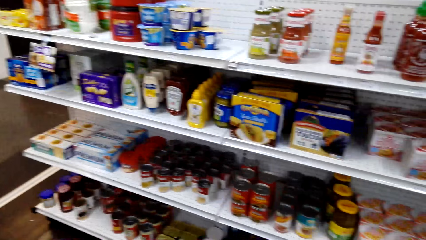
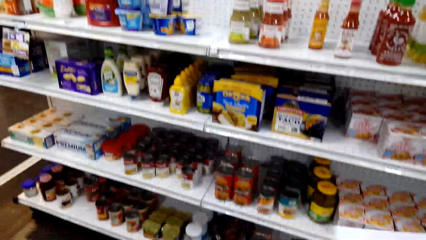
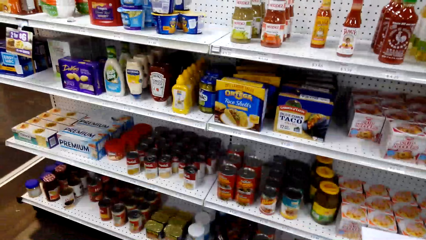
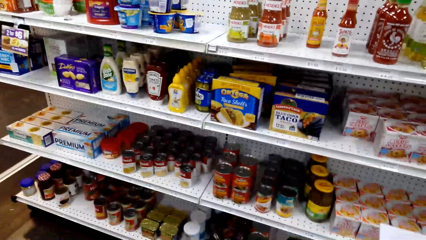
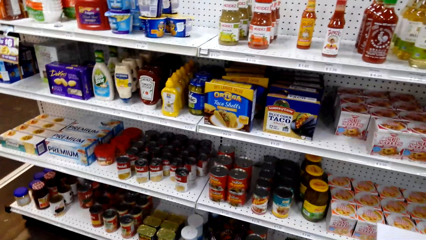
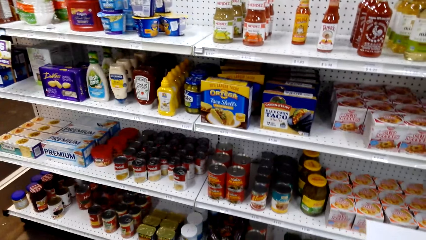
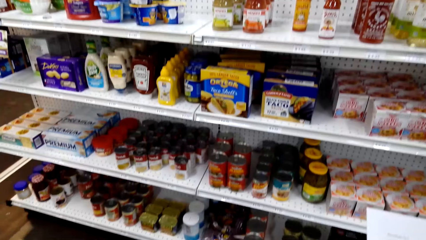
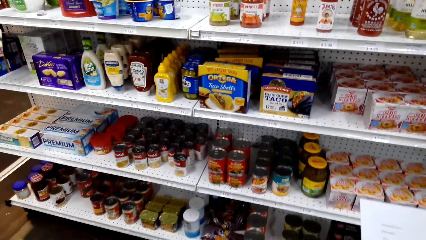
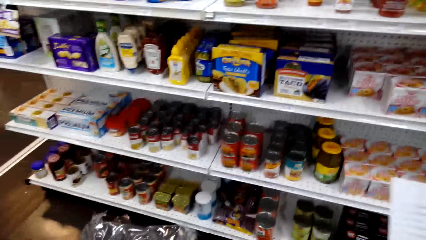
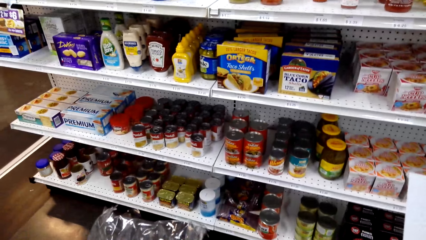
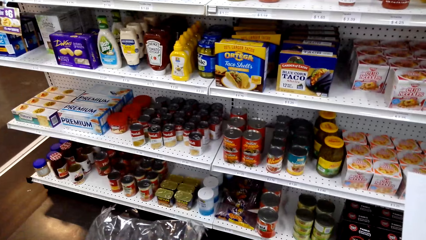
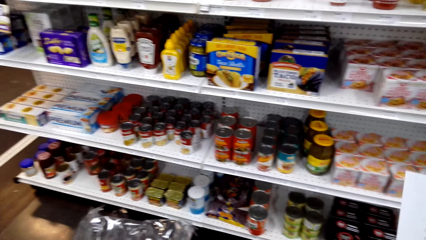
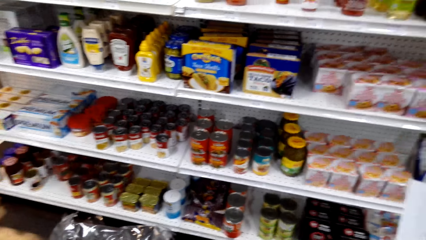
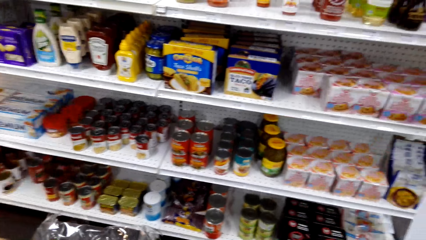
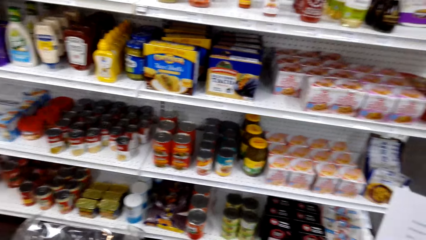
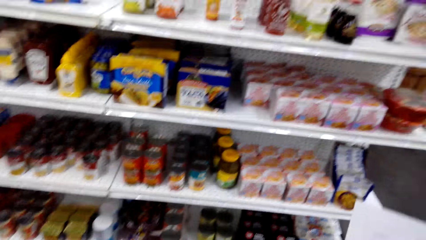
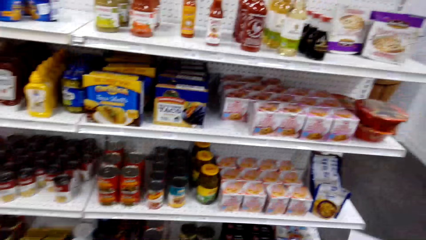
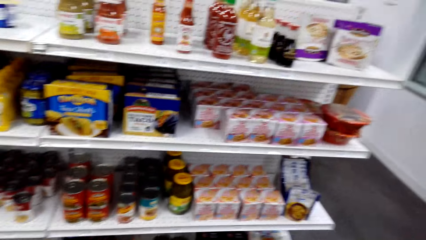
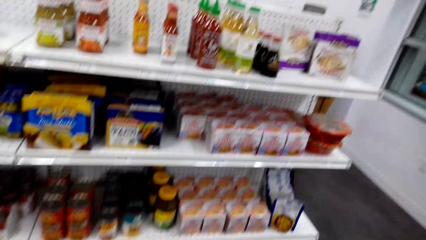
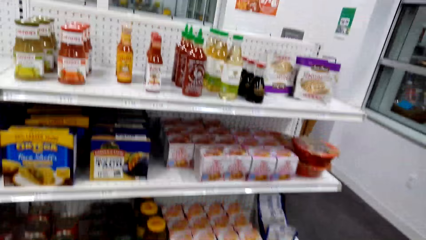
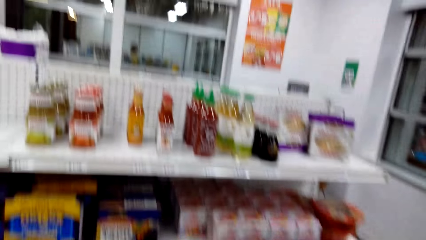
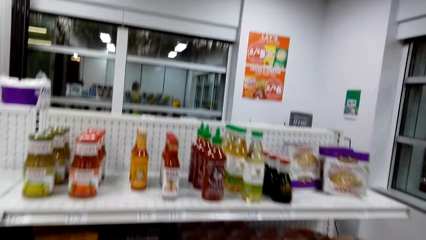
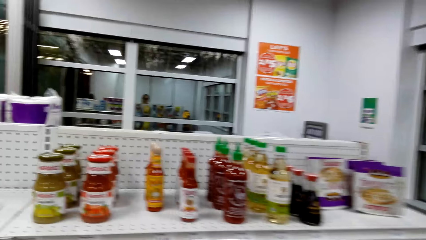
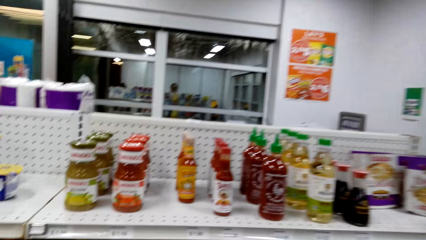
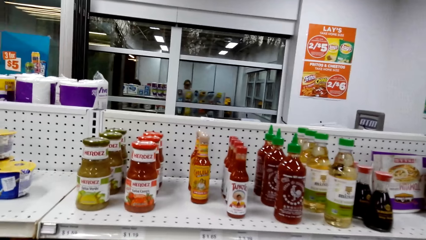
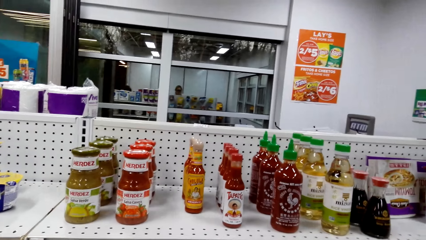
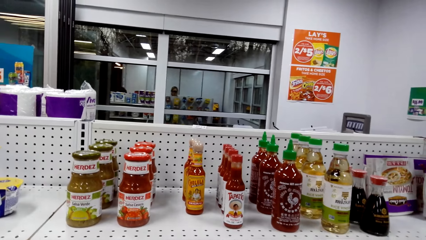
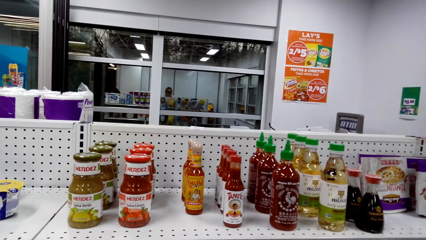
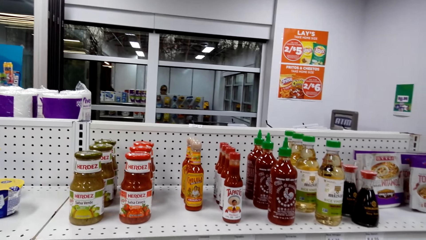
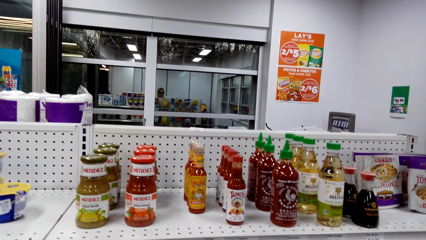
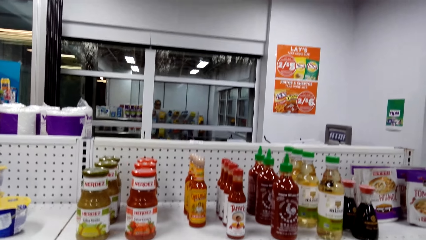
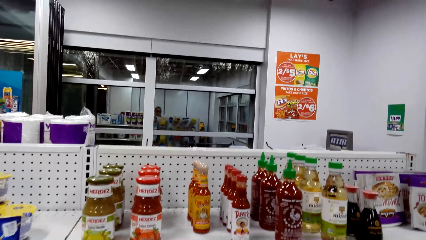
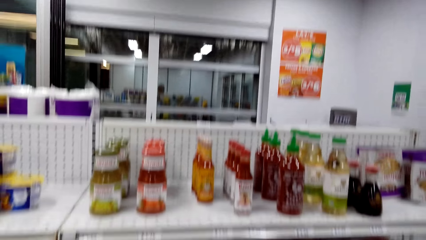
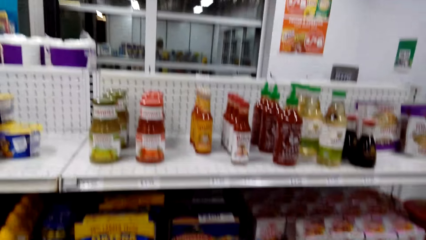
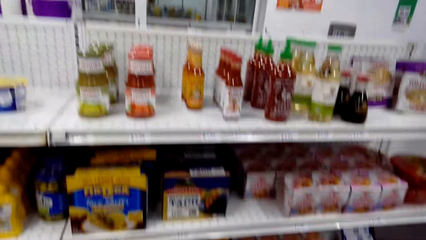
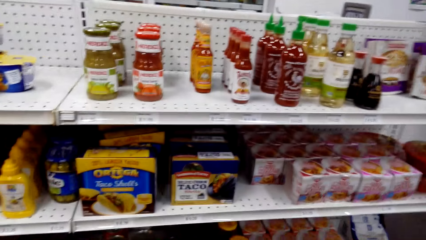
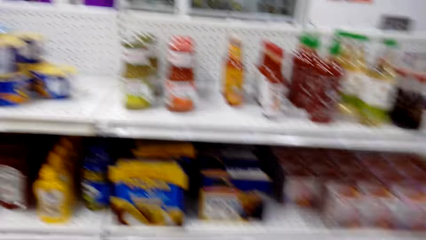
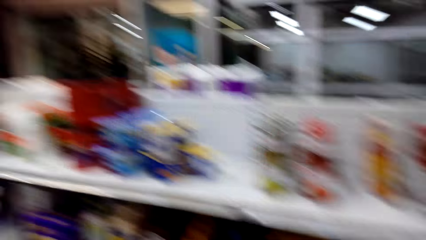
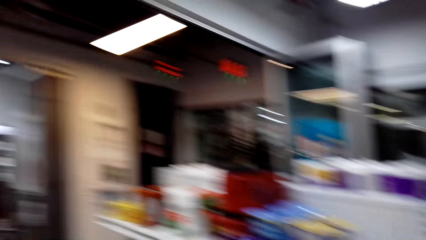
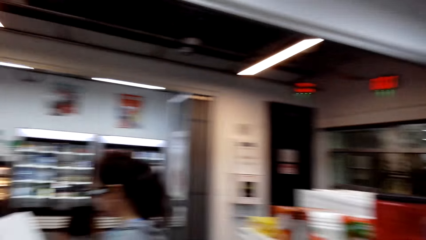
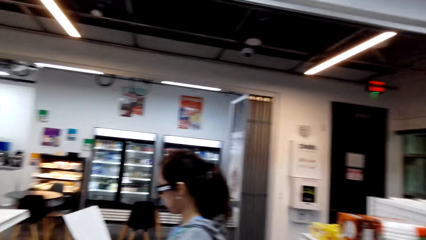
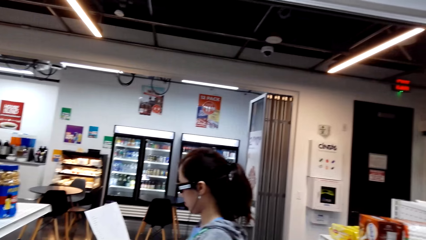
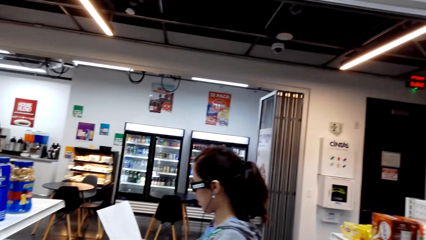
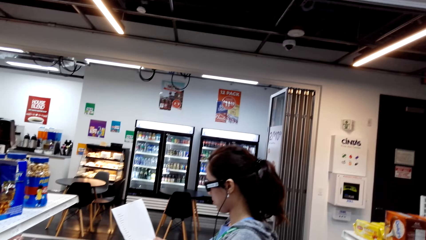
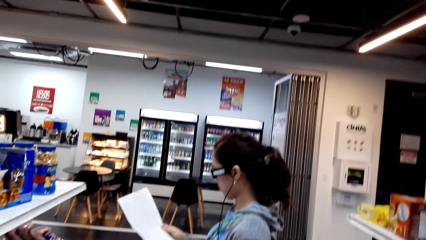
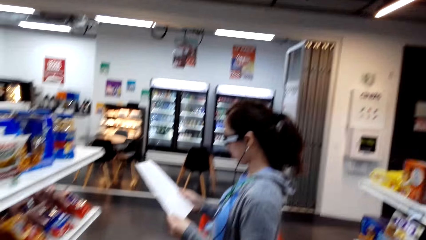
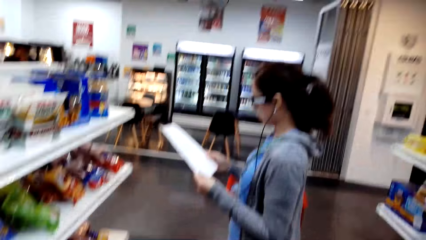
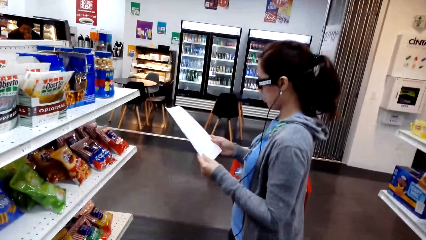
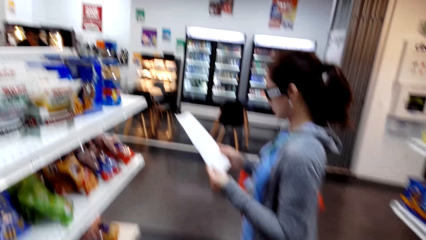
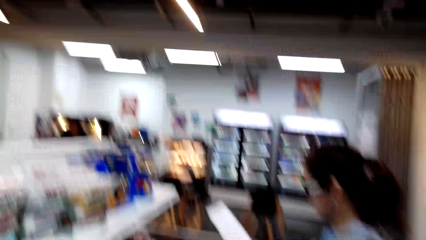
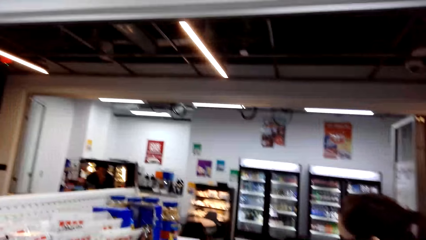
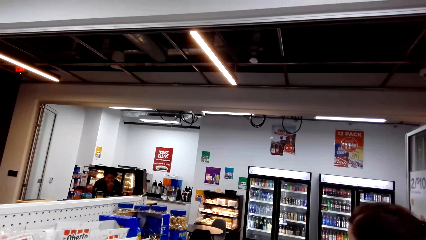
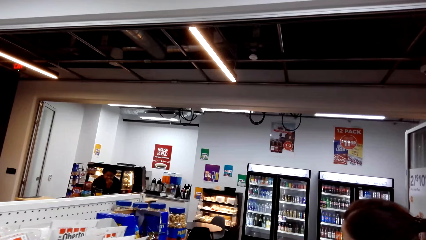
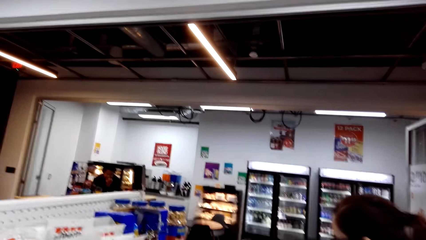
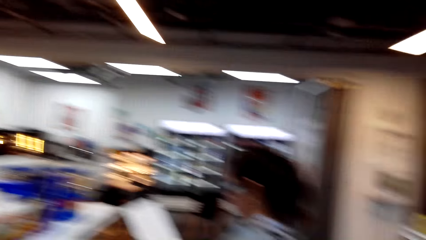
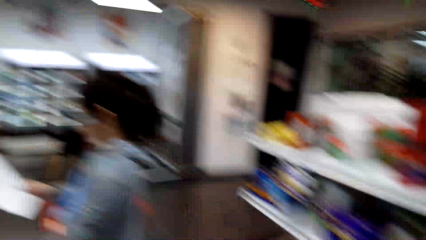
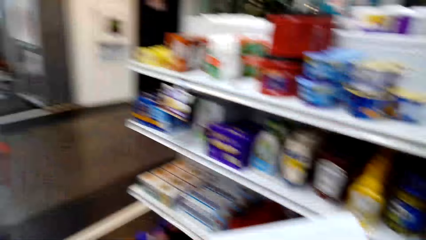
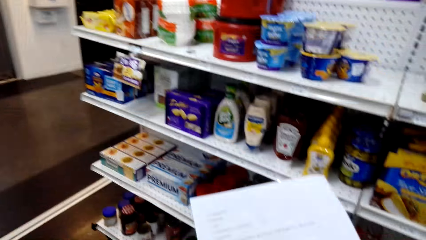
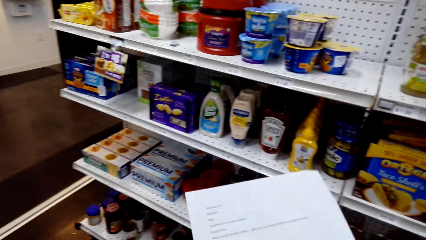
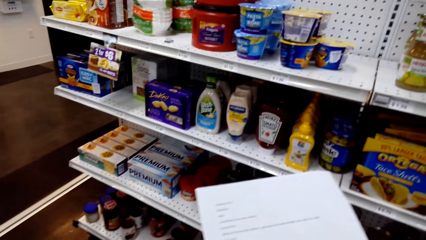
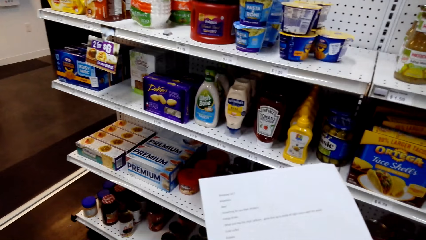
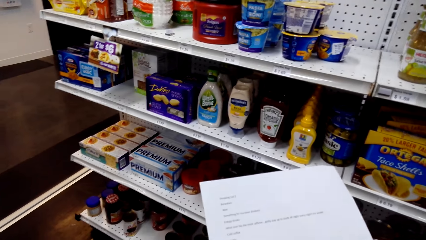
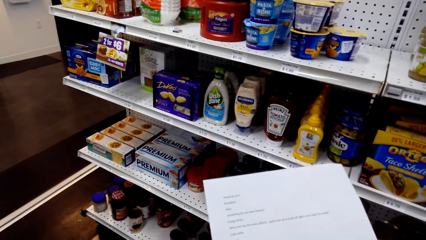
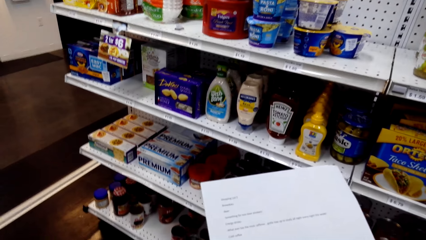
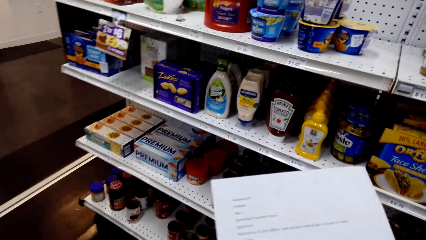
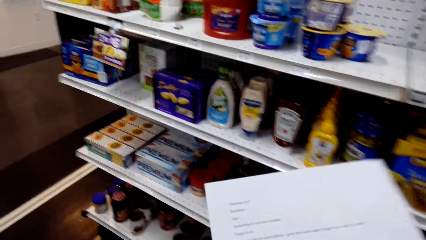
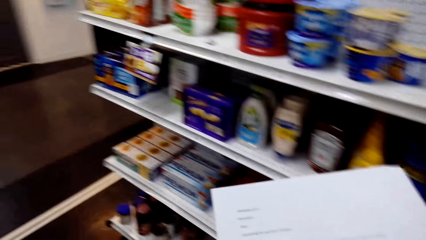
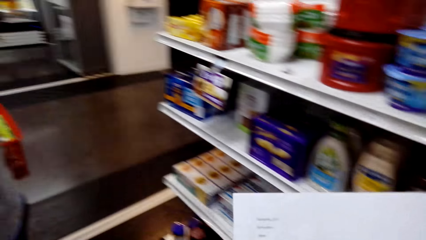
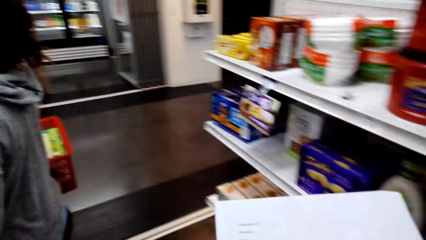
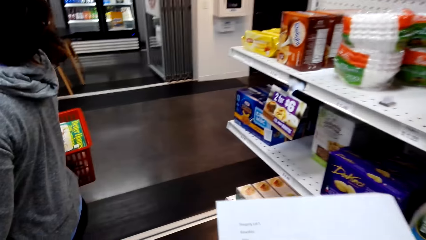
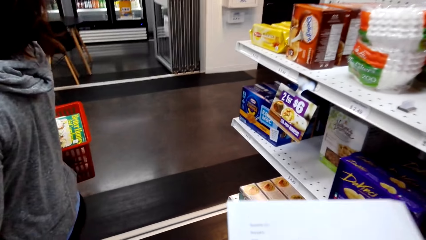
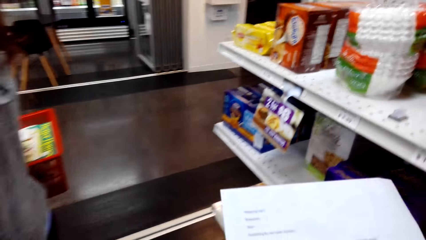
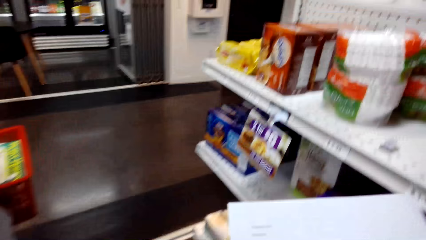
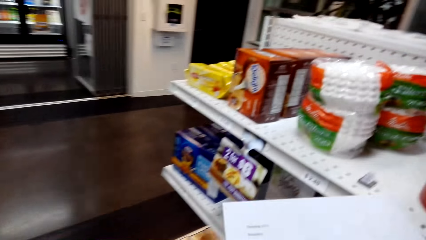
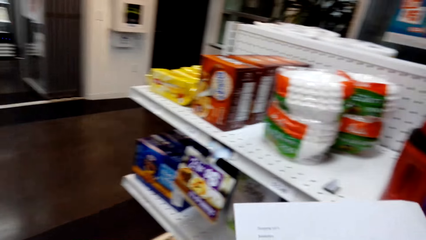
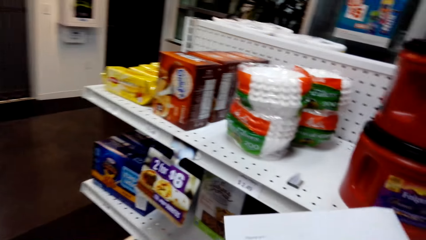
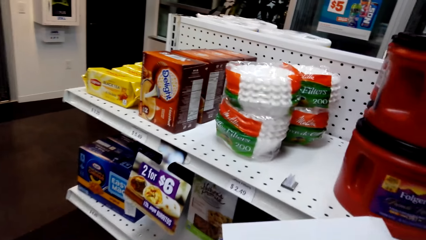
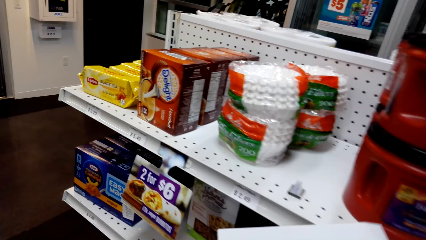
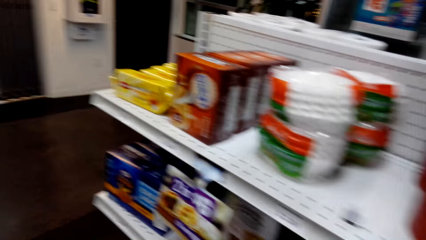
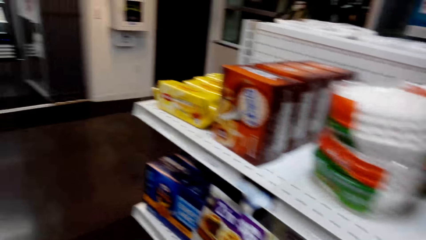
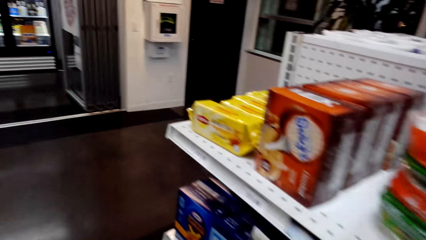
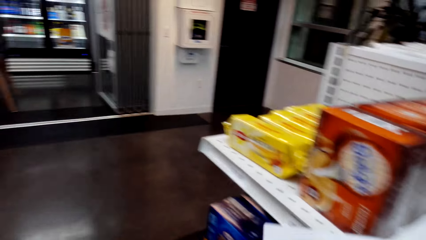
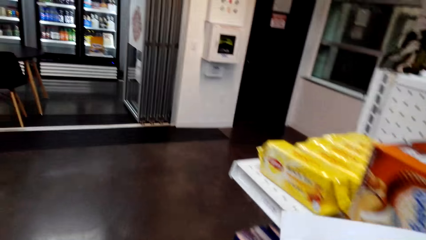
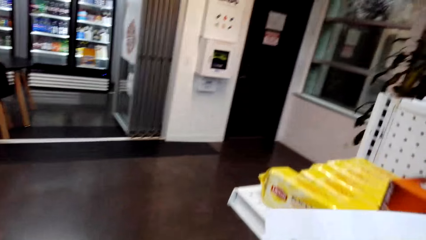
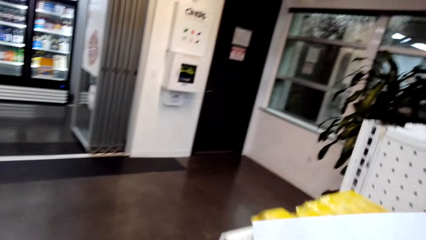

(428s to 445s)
The camera wearer holds a paper. They look at the items on the shelf. A woman views a list paper in the hands. The camera wearer views the list paper in the hands. They view items on the supermarket shelving. They walk in the supermarket.
